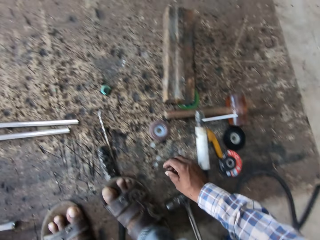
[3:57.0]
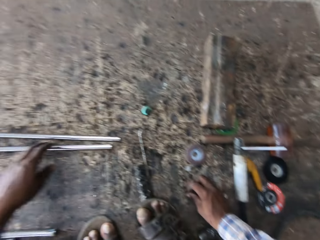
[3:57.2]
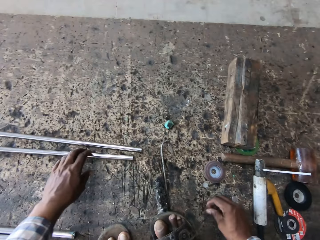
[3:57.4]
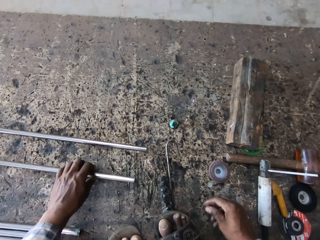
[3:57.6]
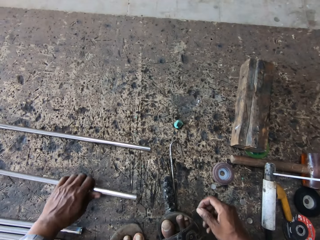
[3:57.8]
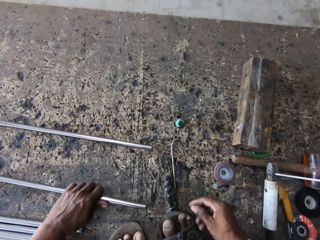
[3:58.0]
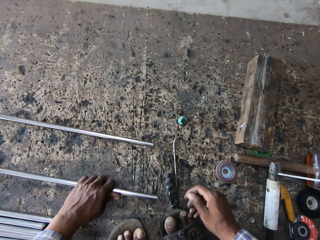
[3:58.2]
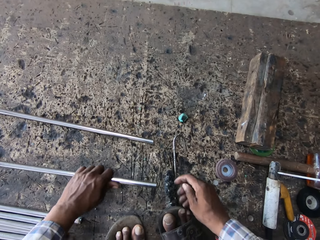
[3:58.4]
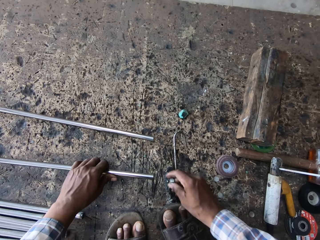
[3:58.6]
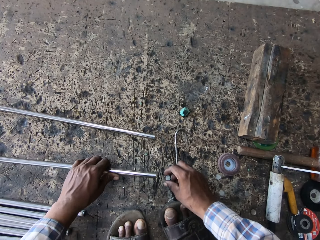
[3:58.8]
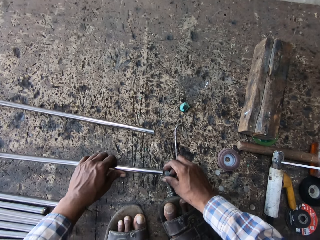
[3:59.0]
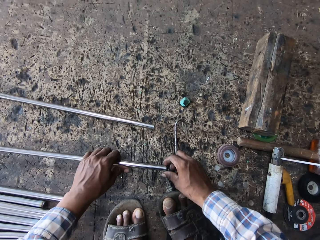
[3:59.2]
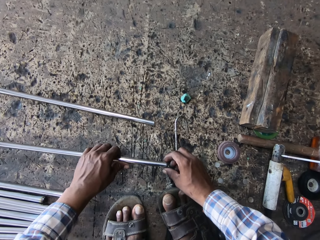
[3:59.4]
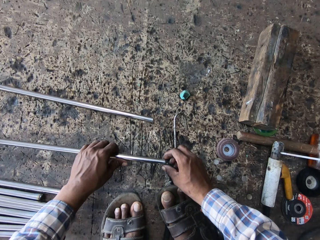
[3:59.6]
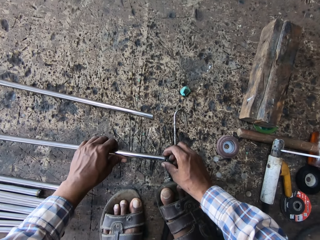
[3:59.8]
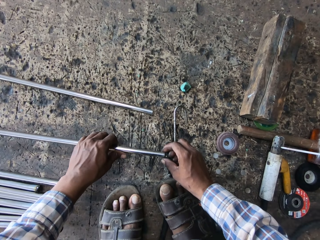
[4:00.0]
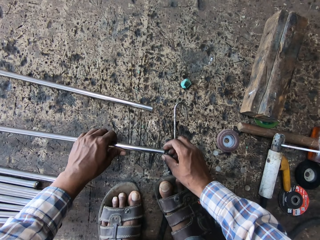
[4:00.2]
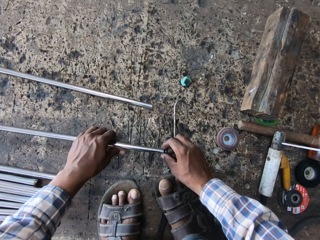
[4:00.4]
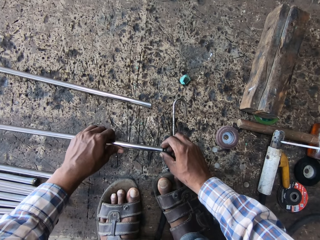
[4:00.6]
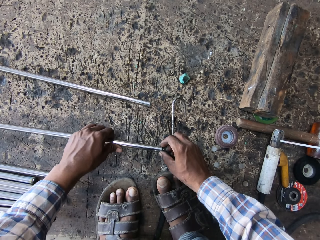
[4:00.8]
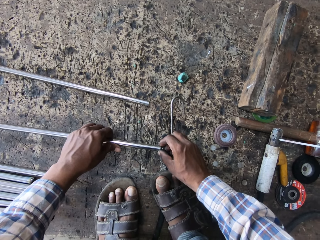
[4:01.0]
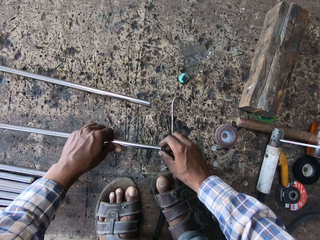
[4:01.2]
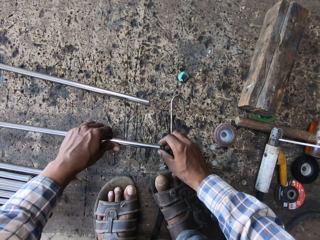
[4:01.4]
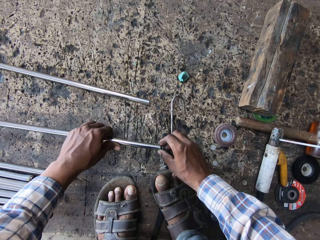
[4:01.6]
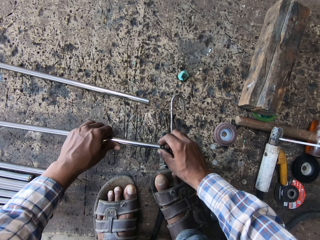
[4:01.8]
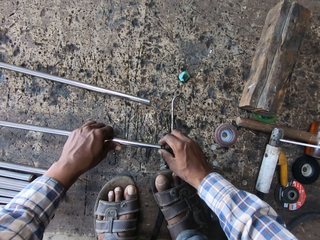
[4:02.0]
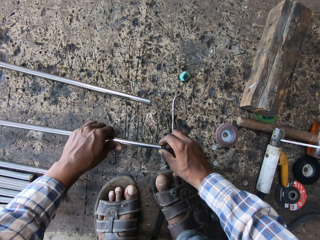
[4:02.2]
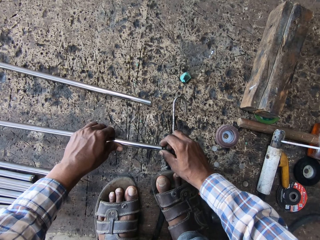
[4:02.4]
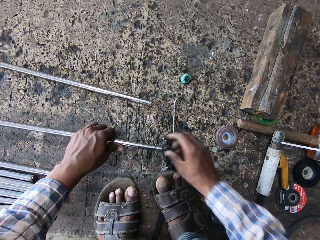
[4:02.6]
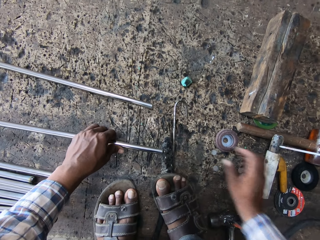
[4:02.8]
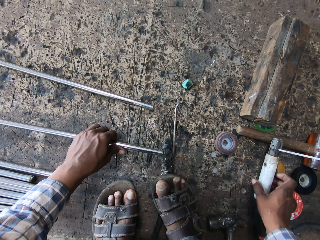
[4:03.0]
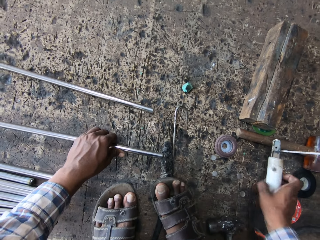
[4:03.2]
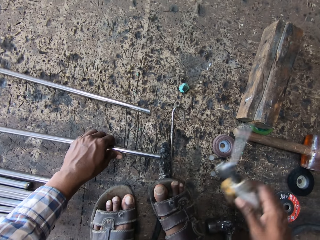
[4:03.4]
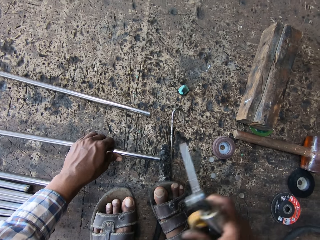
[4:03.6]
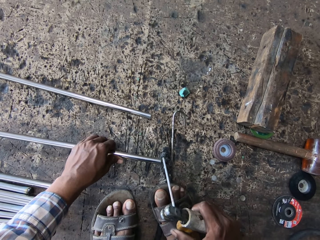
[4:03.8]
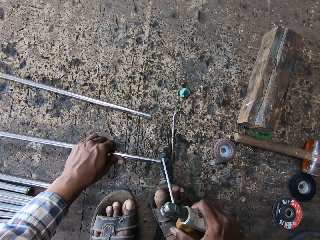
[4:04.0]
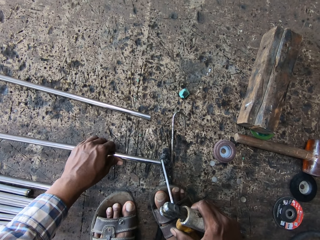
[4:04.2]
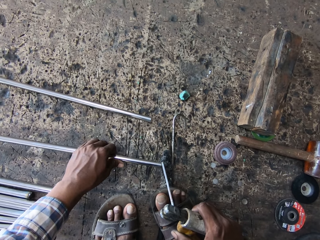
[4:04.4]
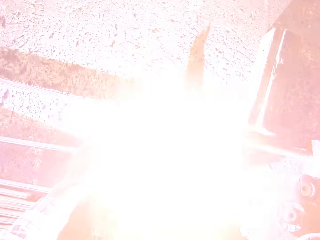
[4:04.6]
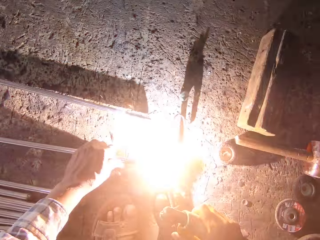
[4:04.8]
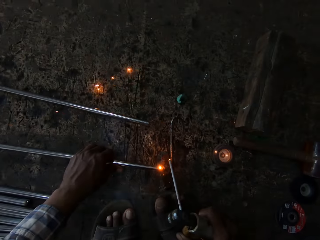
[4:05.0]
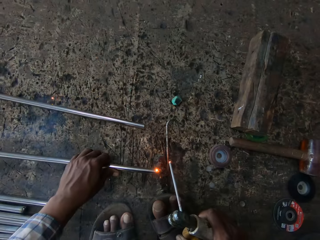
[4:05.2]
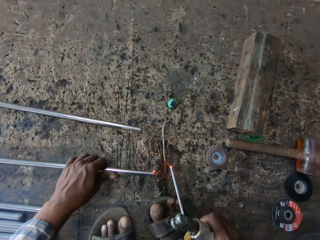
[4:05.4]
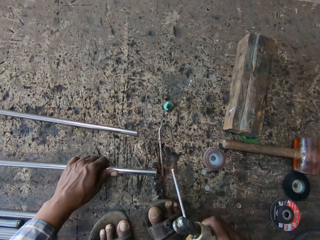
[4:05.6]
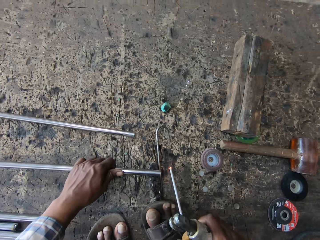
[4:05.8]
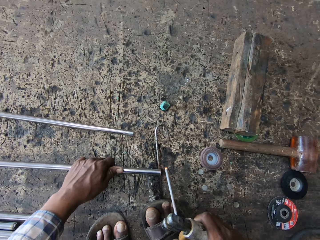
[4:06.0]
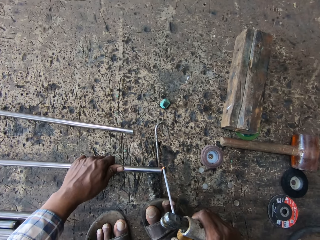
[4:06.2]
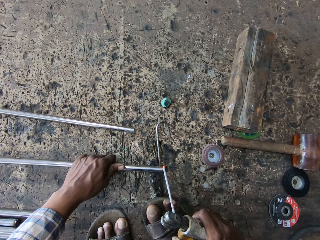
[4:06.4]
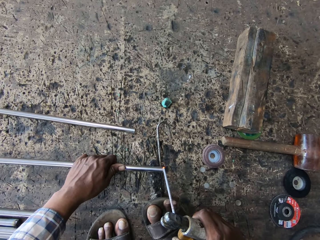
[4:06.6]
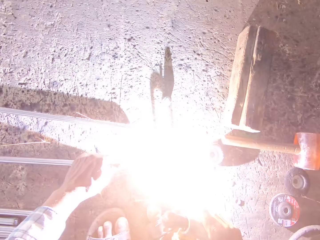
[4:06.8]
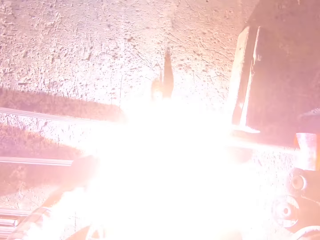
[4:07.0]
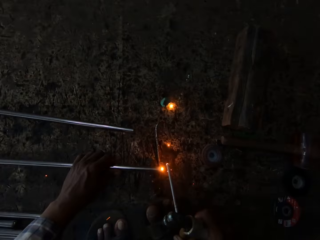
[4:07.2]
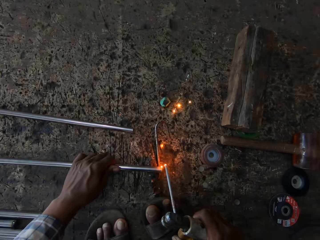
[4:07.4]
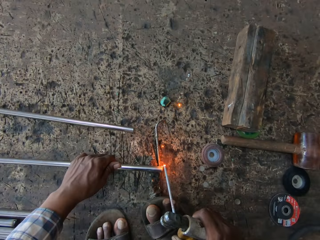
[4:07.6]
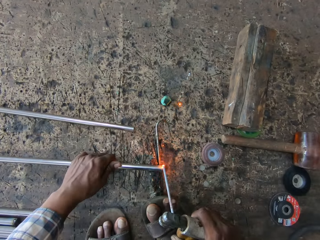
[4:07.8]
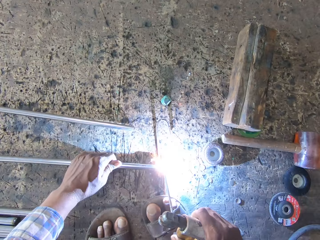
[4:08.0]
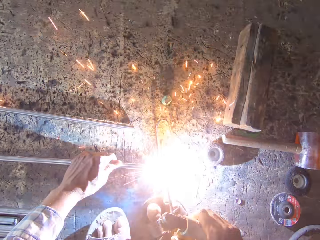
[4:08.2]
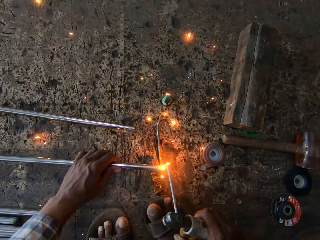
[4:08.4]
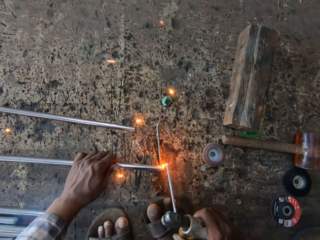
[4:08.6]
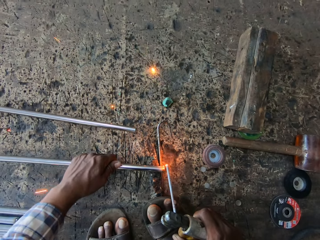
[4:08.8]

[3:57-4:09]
The camera wearer picks up the metal rod. They fix the metal cap to the metal. They pick up a welding torch. They hold the electrode holder. They weld on the metal.

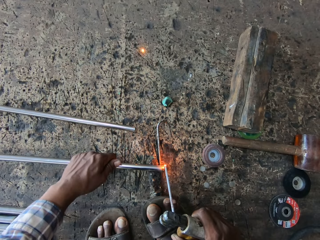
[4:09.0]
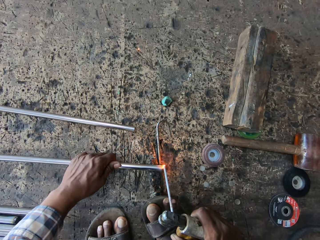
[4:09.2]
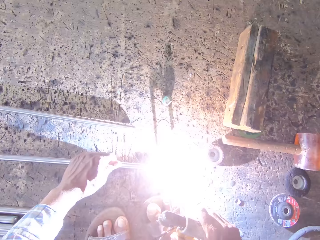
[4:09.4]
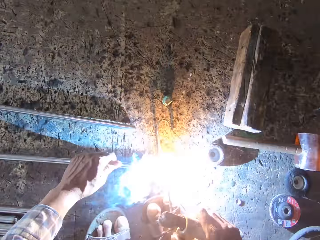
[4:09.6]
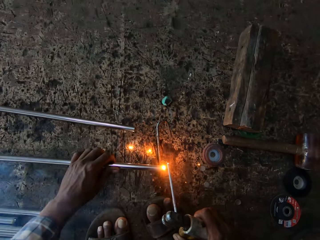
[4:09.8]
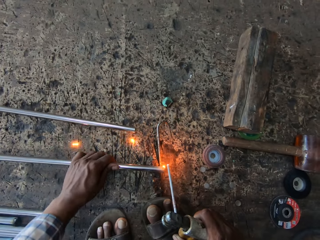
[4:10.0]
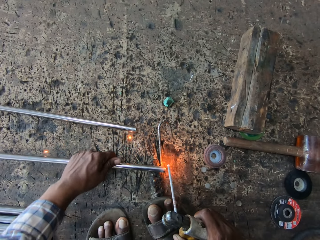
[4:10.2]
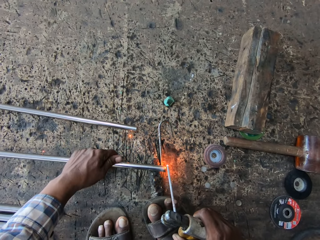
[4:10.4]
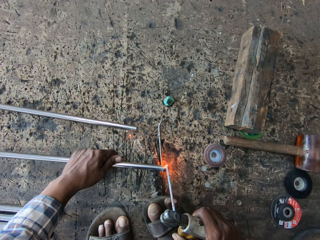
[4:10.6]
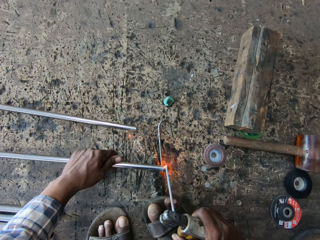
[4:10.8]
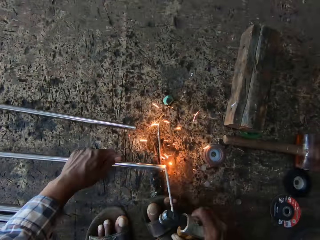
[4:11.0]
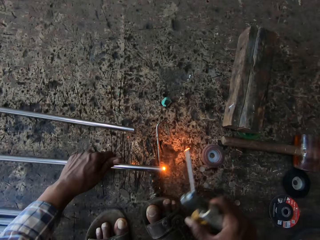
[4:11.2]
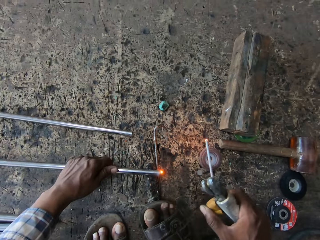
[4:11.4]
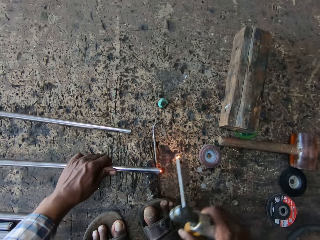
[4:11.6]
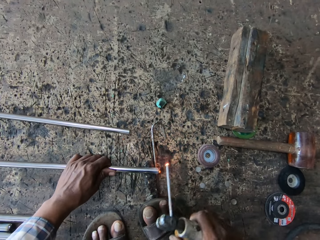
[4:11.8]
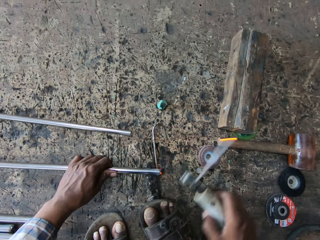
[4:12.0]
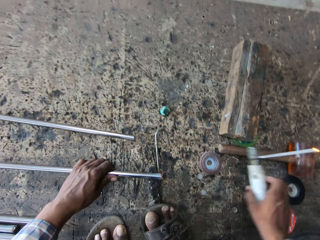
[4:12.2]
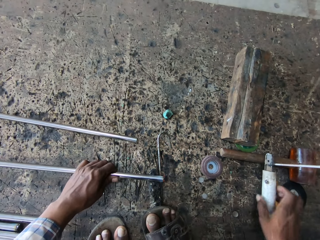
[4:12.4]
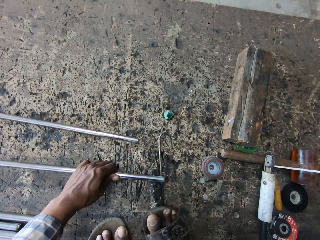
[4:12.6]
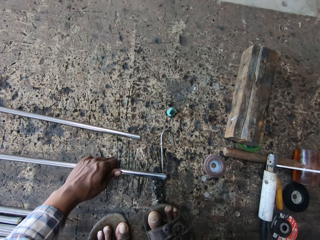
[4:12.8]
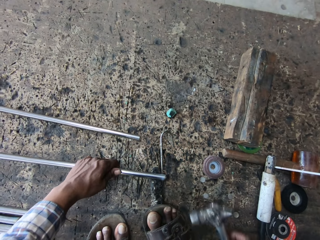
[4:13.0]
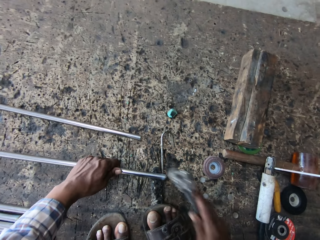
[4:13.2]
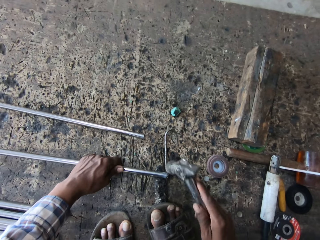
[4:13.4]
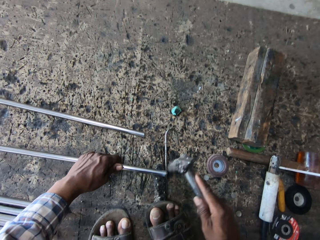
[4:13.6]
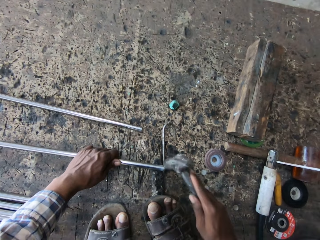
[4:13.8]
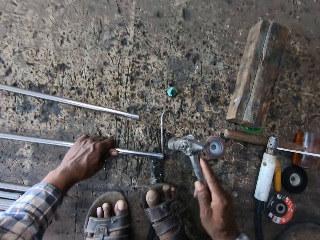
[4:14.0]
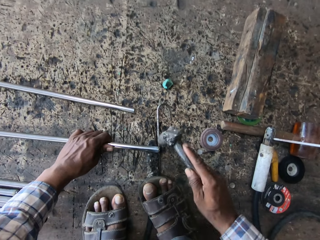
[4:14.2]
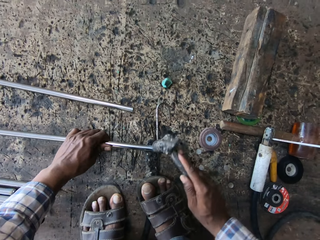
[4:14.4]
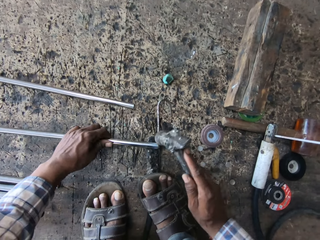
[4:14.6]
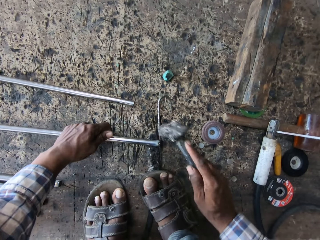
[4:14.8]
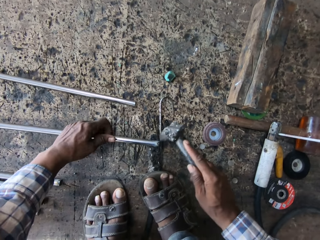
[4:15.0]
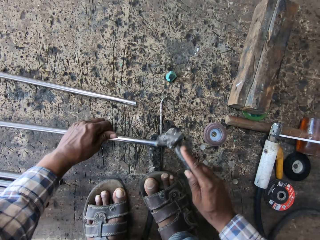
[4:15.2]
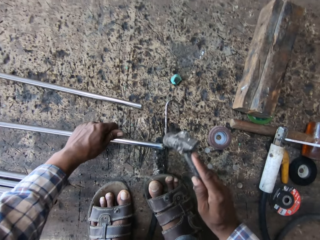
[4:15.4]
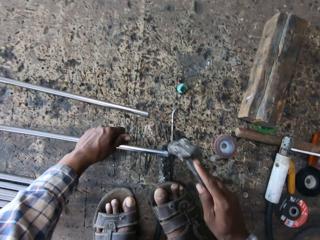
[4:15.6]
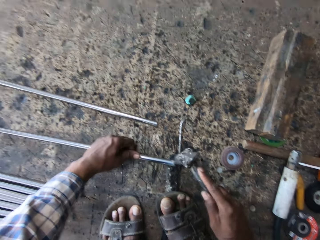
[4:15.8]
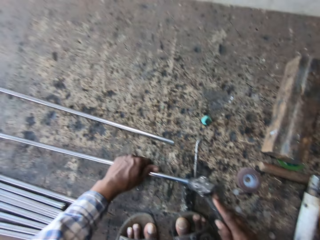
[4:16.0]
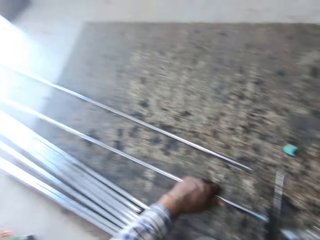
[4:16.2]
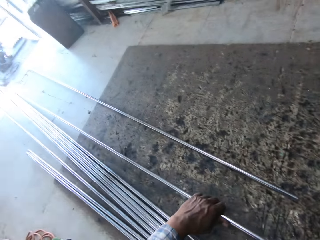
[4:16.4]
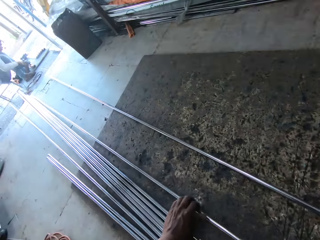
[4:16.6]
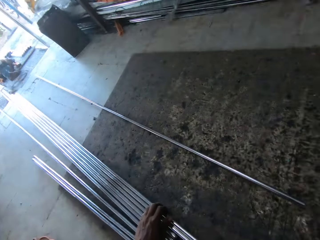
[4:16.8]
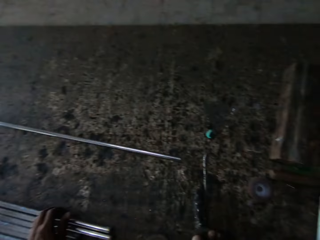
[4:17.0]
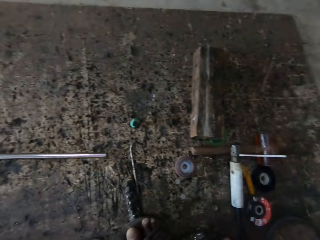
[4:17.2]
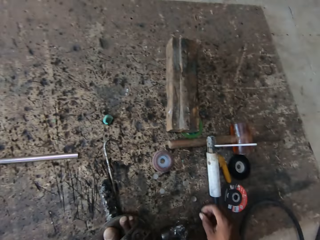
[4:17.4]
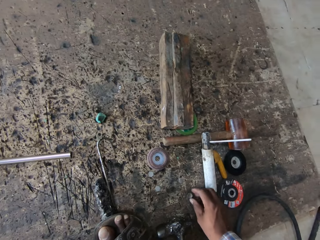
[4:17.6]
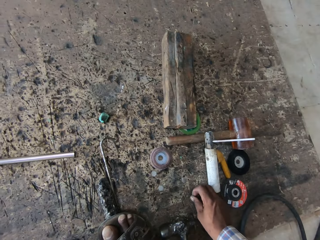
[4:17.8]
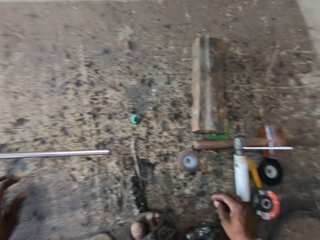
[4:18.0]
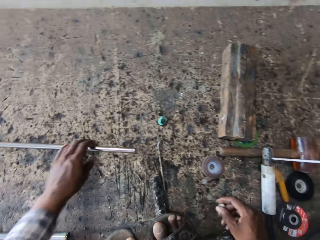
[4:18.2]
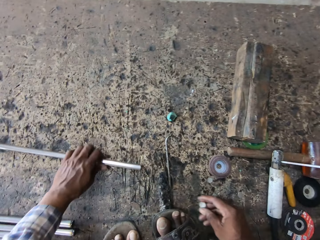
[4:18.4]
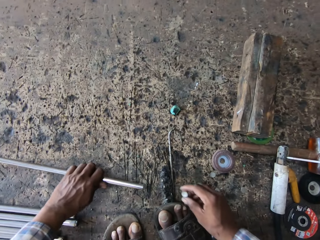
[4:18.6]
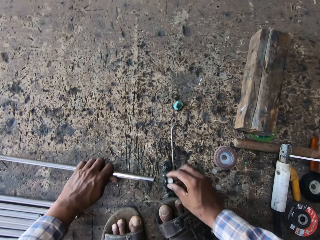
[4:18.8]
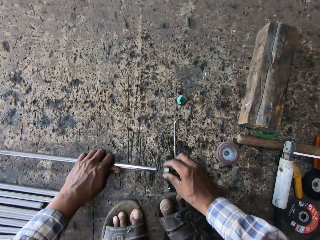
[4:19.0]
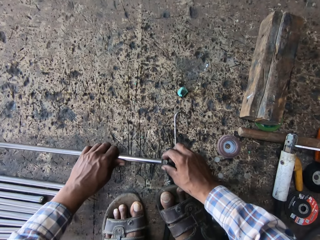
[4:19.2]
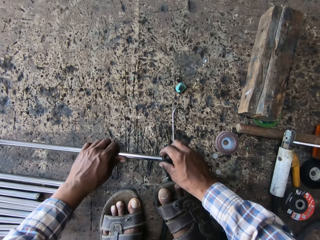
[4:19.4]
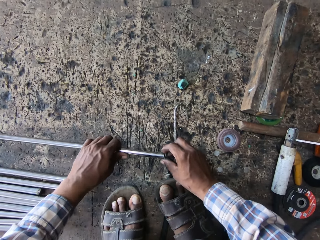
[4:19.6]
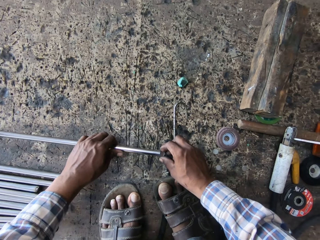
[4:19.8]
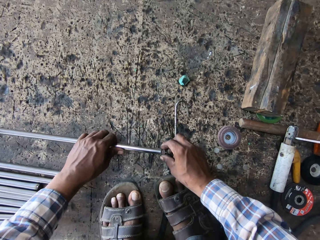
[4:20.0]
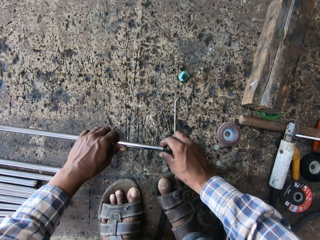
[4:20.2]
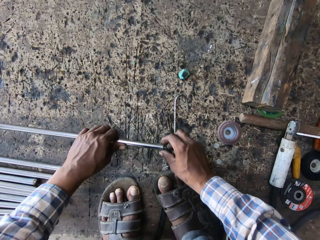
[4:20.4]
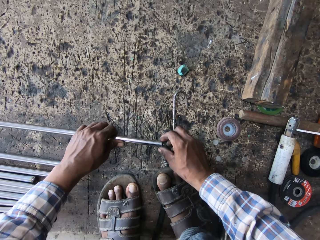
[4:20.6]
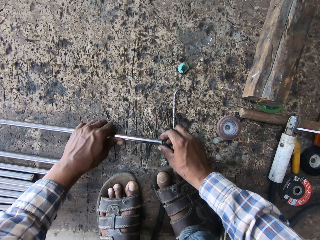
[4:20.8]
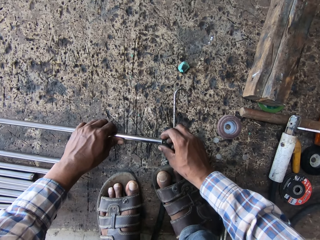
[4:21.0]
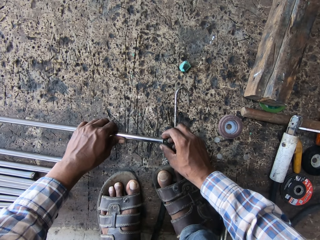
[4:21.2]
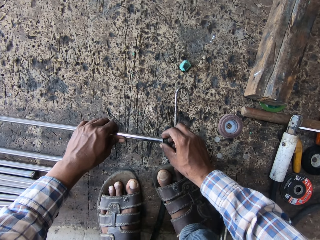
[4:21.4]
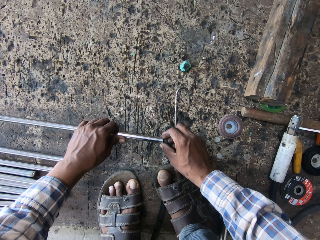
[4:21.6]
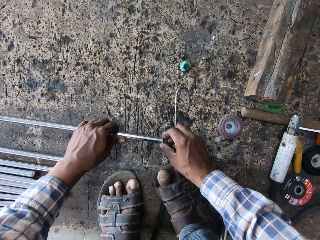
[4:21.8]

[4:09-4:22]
The camera wearer rotates the metal. They put the welding torch down and pick up a hammer. They hit the metal rod with the hammer. They hold the hammer. They put down the metal rod. They pick up a metal cap. They pick up a metal rod. They hold the metal. They fix the metal cap to the metal.
